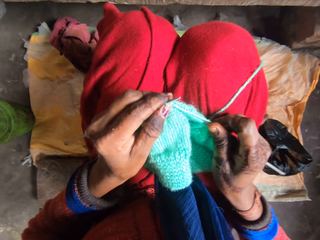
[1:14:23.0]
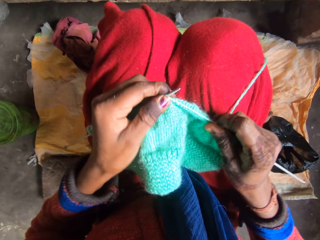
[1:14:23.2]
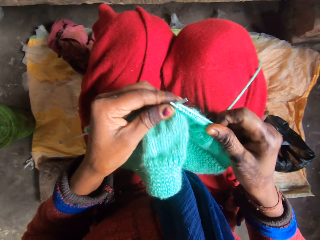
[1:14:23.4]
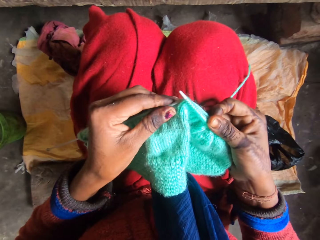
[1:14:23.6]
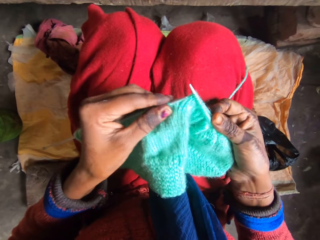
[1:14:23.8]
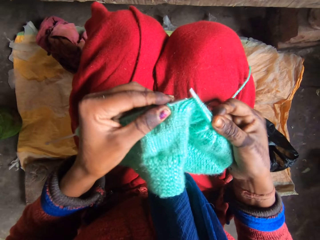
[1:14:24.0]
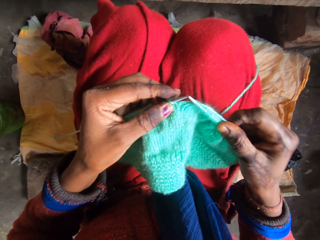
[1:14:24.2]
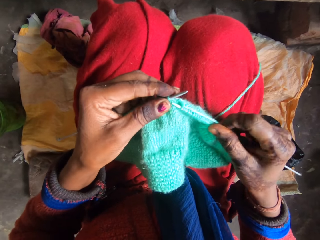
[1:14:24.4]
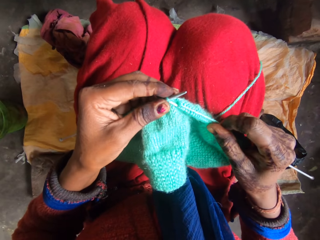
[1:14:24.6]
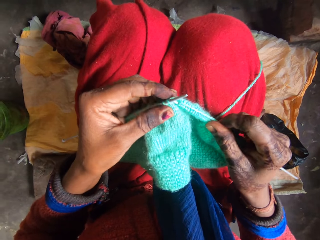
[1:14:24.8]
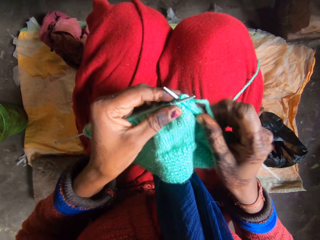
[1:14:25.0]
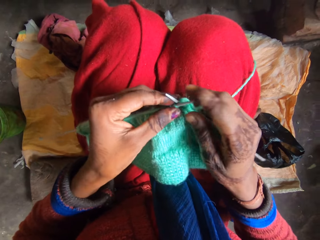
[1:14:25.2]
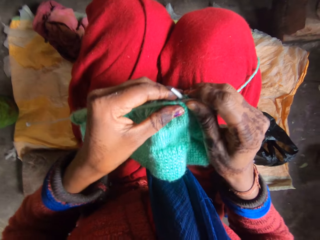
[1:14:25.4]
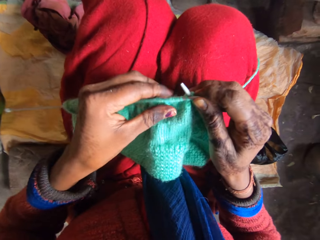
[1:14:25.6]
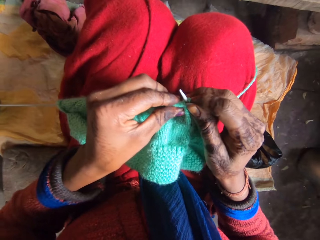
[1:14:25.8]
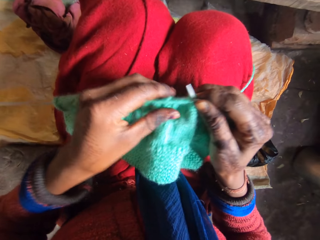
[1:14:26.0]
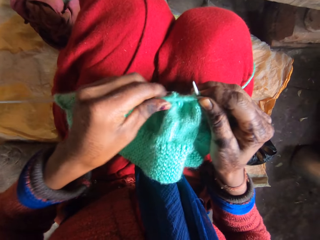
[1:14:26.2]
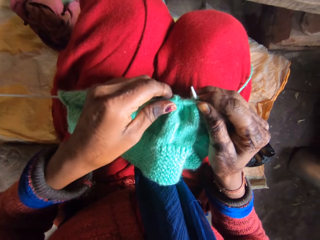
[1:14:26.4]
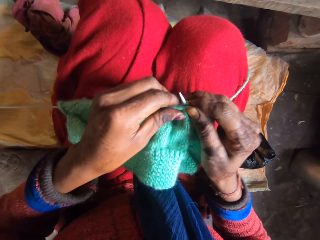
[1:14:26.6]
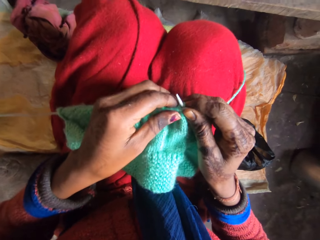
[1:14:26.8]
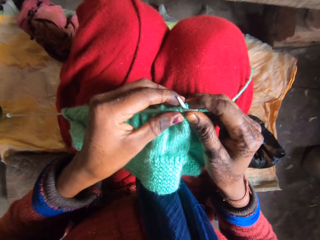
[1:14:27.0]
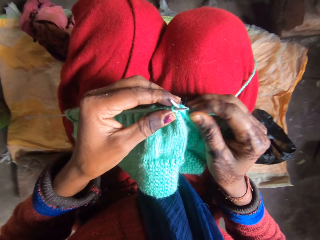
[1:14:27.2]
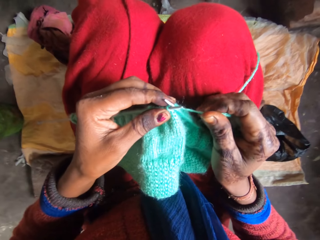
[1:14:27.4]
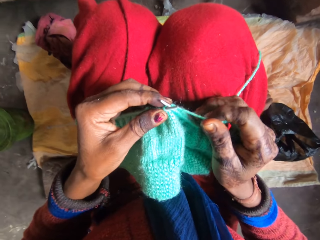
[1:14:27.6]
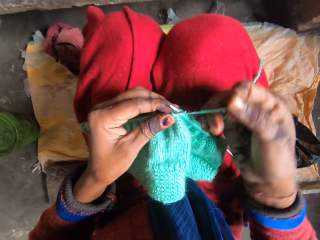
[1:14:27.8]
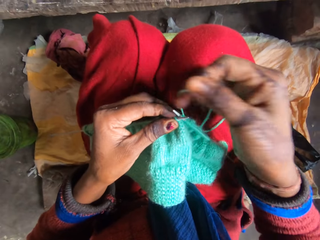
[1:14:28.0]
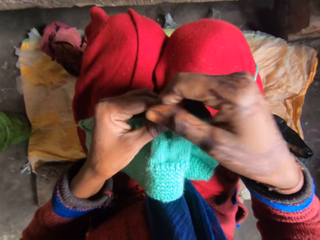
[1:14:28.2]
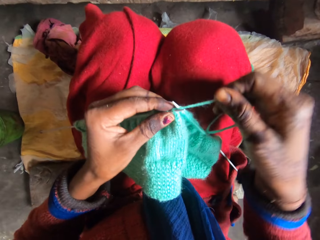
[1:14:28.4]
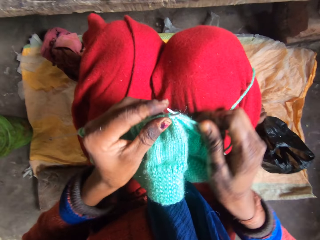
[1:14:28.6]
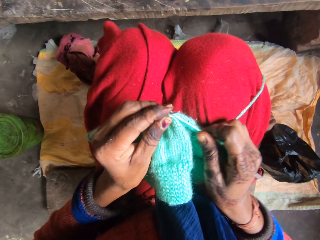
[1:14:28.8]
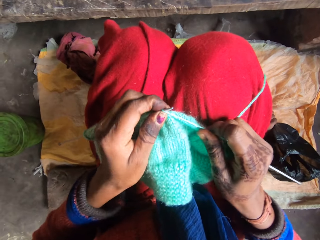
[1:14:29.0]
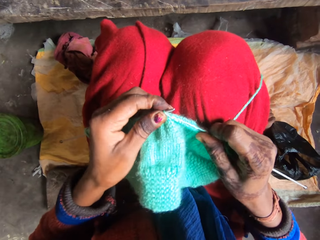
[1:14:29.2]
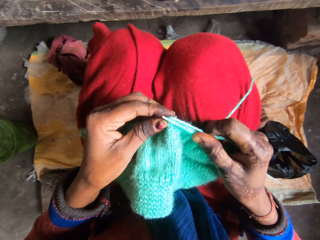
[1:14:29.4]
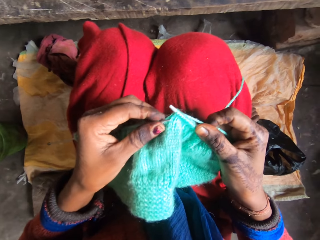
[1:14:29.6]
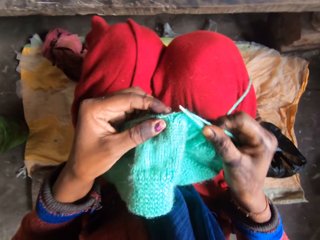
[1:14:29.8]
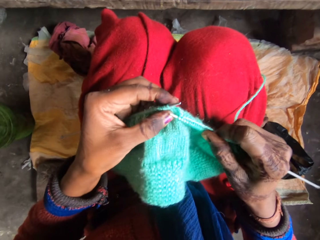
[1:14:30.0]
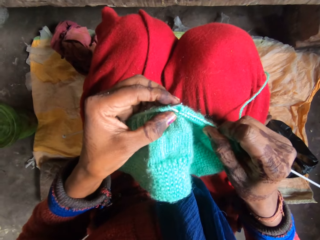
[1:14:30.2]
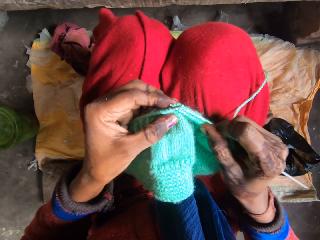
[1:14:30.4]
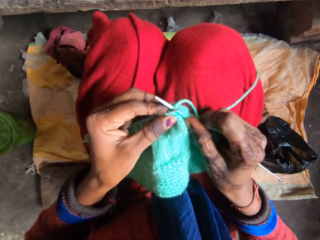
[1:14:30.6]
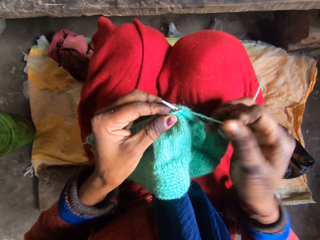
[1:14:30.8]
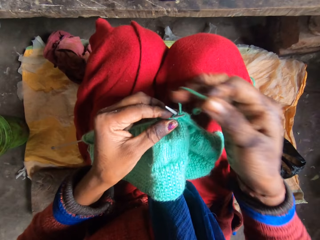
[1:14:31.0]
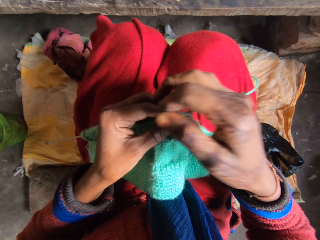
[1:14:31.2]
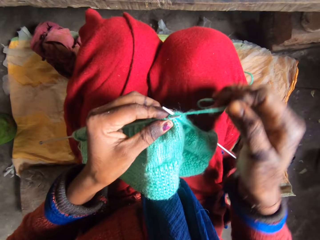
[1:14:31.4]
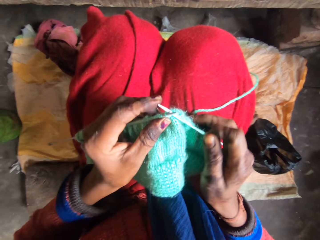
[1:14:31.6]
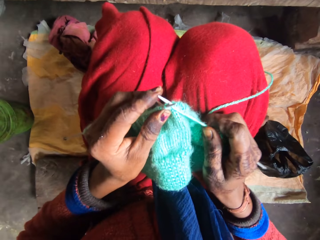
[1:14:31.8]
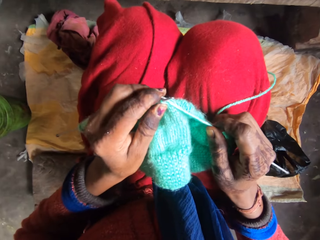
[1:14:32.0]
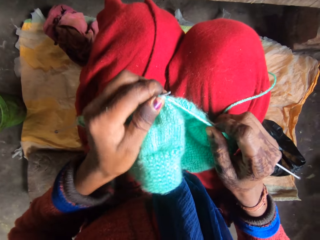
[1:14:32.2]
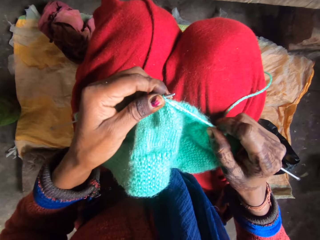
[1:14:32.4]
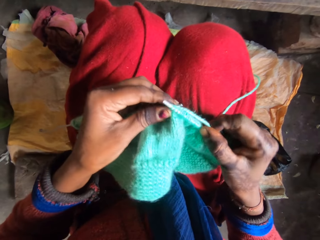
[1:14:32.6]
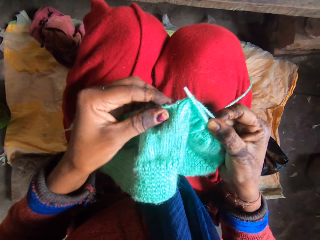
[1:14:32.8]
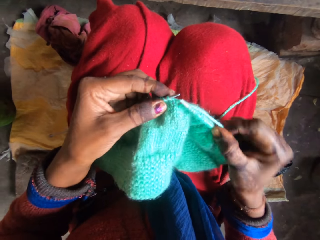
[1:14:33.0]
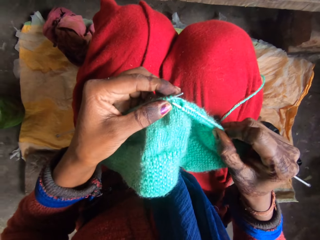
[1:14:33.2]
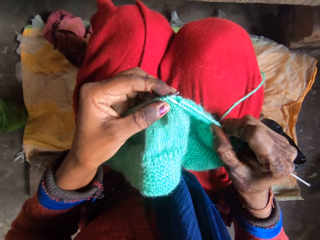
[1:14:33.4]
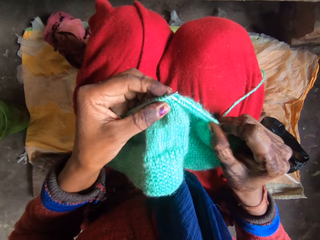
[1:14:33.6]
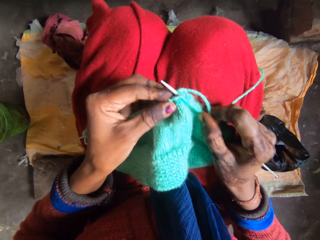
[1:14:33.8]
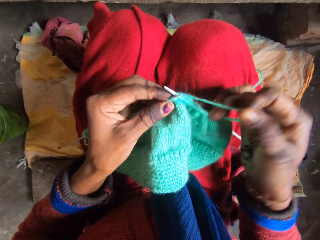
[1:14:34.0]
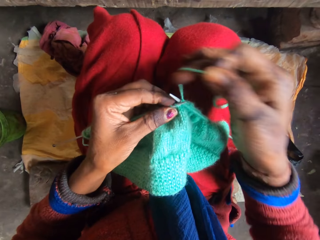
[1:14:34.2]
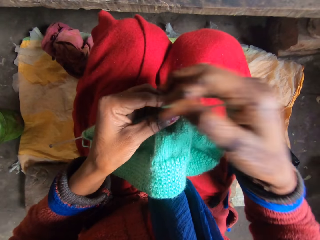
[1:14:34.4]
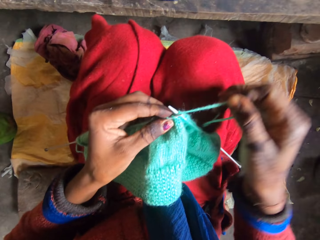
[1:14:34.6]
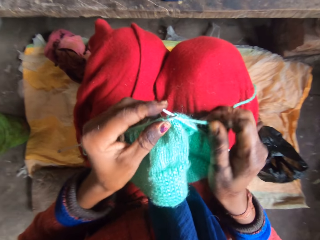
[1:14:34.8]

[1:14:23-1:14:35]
The camera wearer moves the fabric in the crochet hook and knits the fabric.

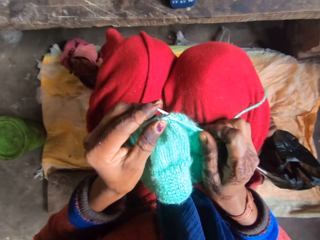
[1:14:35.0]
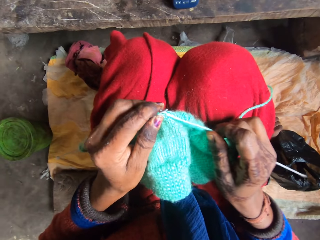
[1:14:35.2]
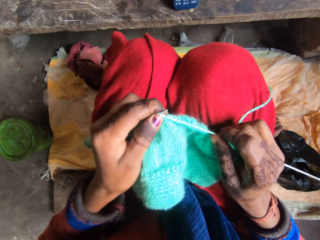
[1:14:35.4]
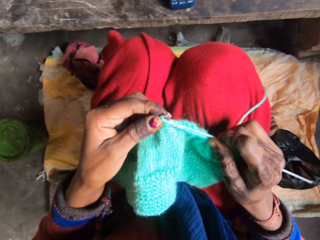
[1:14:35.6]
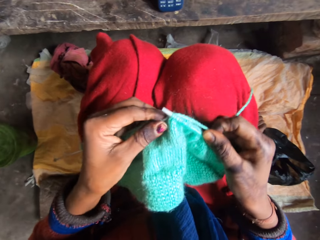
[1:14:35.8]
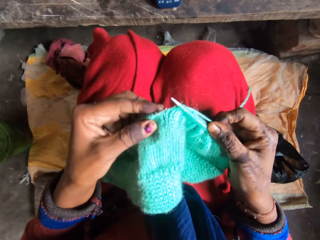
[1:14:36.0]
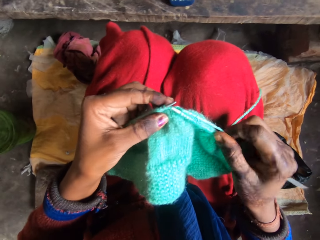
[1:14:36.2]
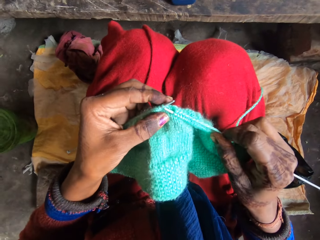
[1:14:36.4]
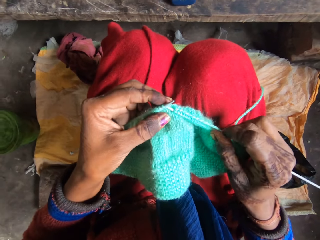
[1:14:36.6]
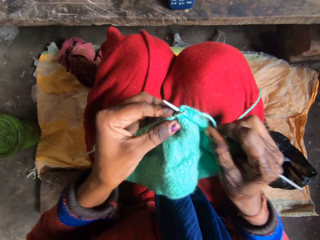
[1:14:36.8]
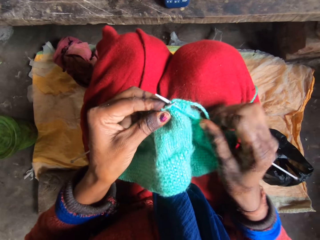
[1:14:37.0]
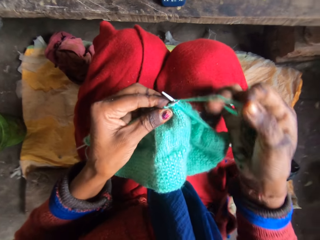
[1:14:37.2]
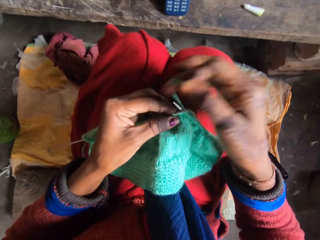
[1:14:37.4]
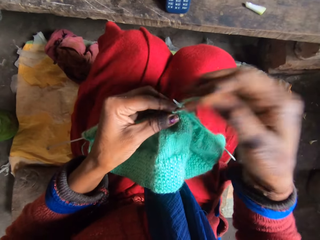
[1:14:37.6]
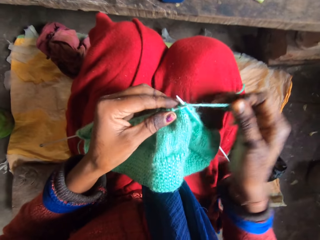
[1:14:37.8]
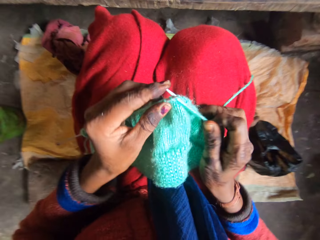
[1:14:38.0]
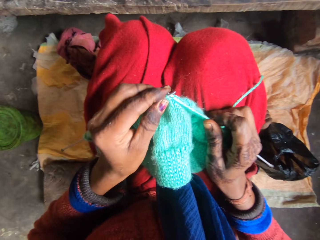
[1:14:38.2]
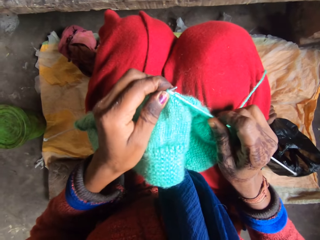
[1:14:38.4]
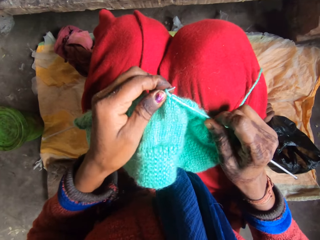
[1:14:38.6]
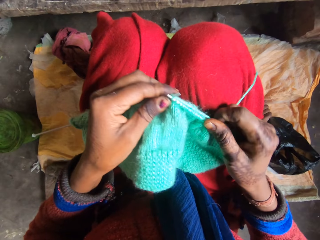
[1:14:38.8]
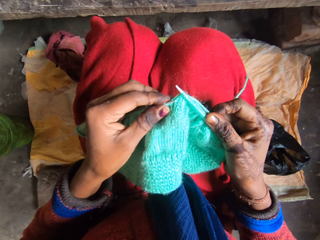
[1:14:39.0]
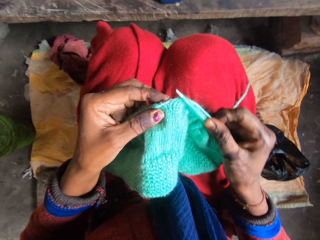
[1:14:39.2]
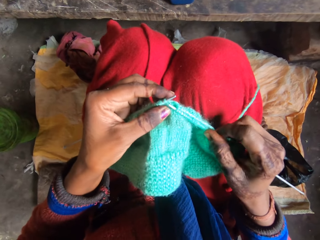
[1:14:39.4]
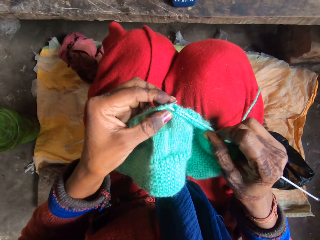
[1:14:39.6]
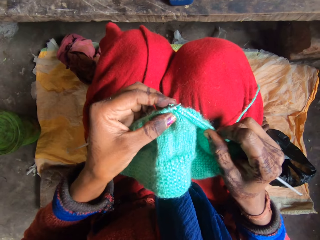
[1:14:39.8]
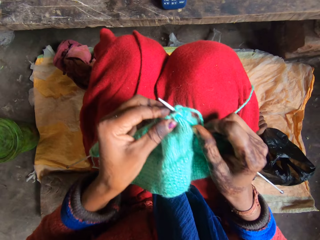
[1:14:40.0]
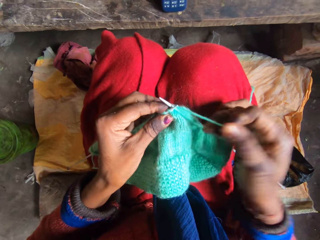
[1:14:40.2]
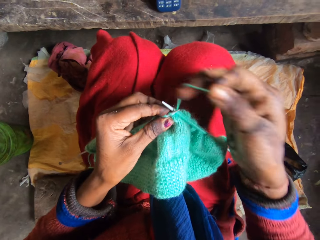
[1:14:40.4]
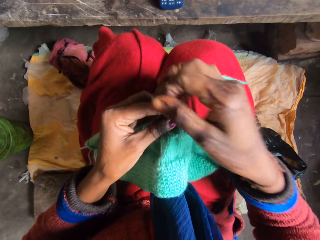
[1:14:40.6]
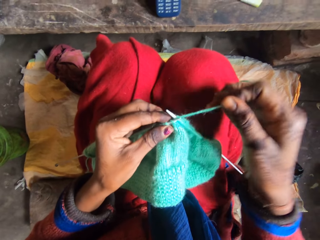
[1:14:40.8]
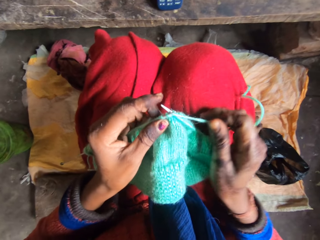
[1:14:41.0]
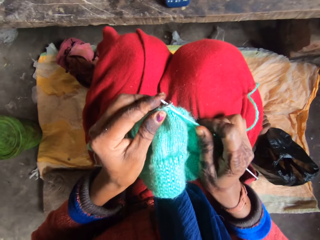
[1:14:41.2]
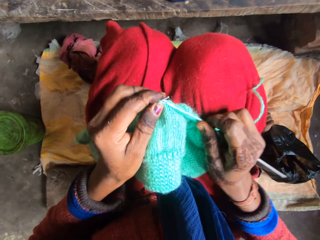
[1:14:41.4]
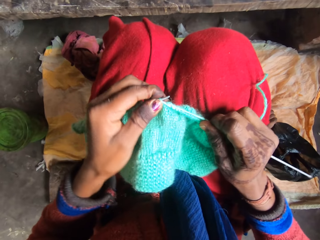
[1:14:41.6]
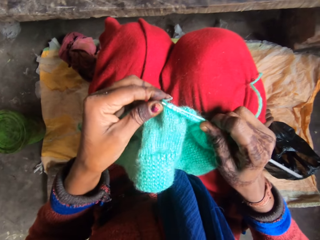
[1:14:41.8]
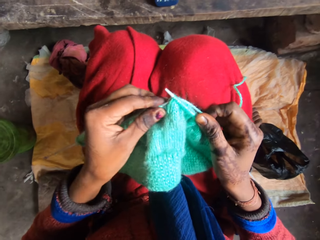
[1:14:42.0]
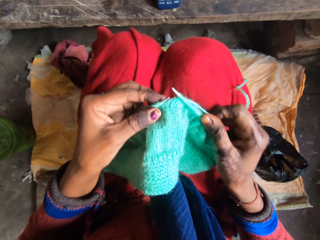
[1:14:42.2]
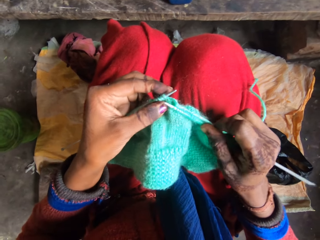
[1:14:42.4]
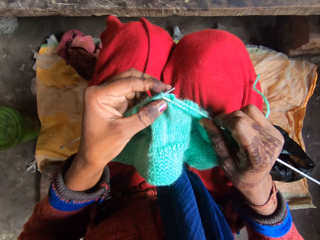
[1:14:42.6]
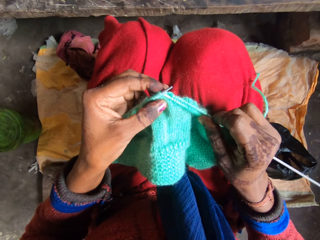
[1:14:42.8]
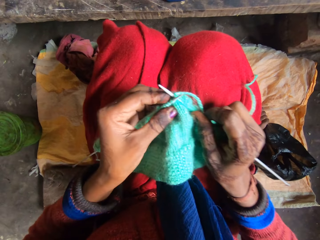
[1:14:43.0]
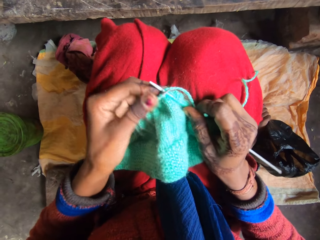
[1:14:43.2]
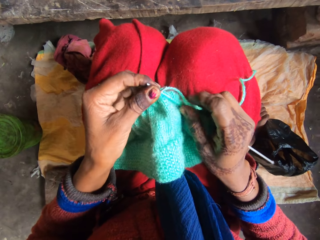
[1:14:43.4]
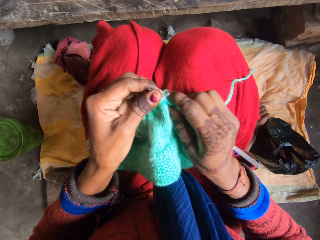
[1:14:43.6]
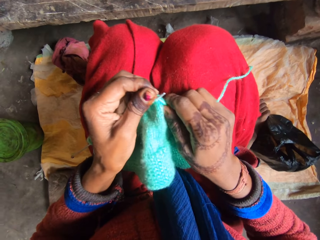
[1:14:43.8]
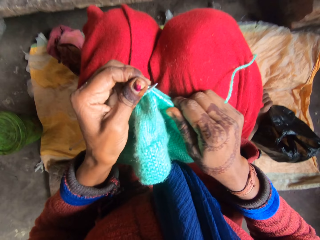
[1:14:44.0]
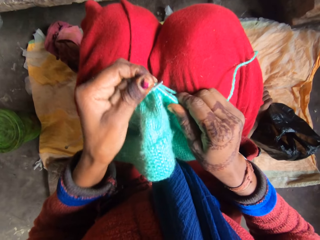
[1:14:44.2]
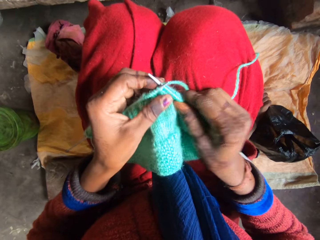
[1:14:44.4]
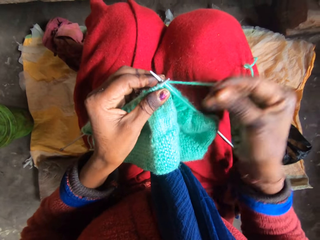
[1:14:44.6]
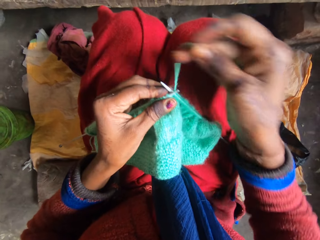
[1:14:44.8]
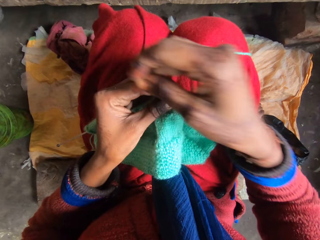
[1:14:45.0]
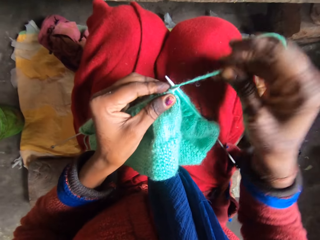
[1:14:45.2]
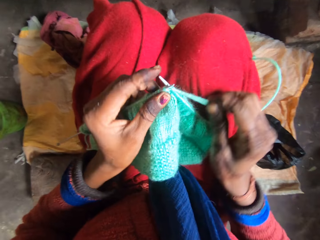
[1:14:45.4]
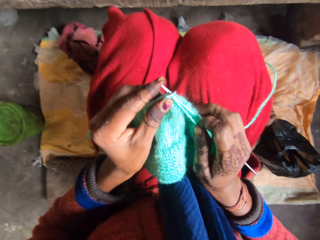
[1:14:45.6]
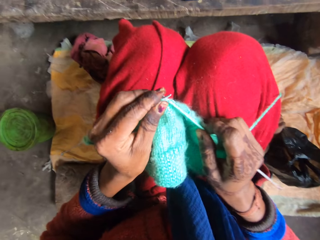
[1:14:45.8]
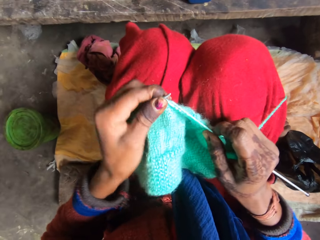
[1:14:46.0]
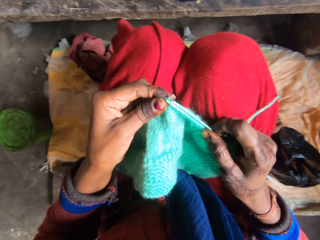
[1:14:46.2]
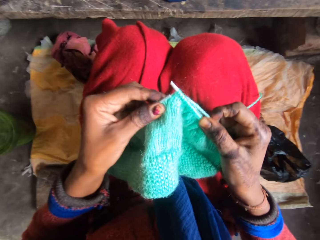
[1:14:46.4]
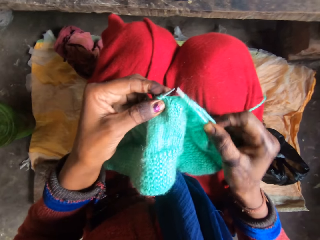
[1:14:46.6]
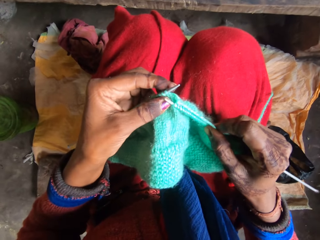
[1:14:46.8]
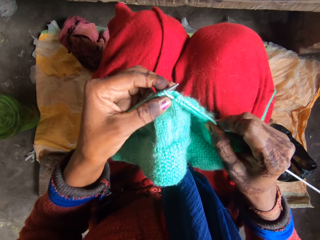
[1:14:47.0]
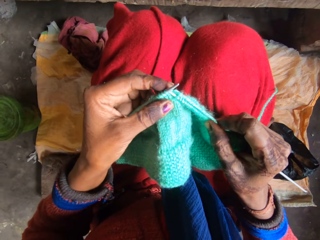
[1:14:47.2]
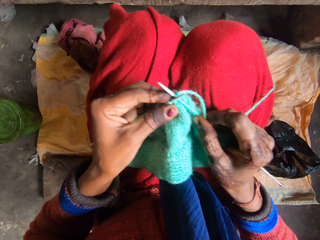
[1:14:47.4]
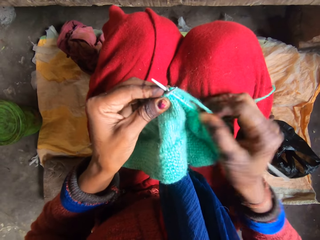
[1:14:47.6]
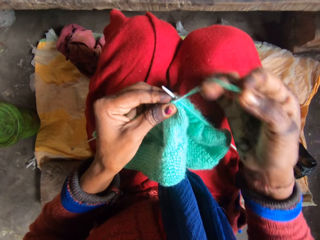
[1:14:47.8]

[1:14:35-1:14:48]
The camera wearer moves the fabric in the crochet hook and knits the fabric.
